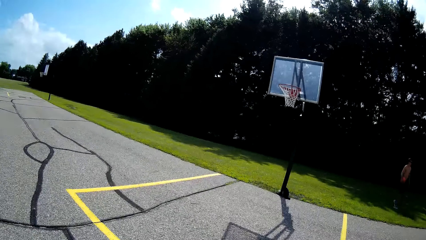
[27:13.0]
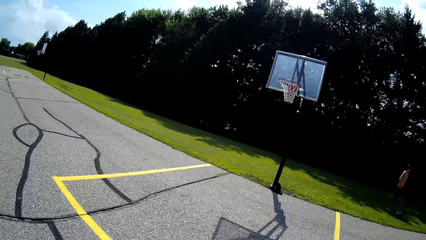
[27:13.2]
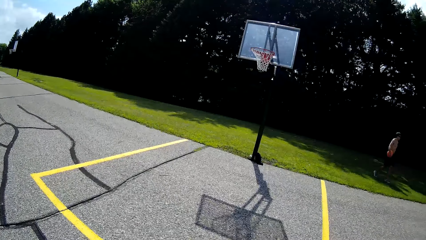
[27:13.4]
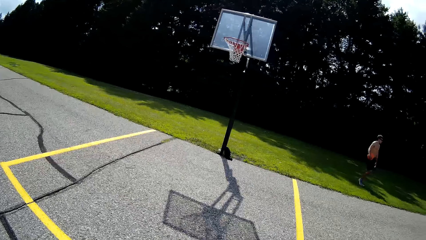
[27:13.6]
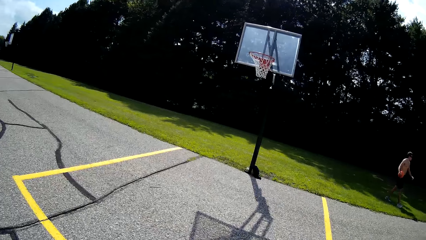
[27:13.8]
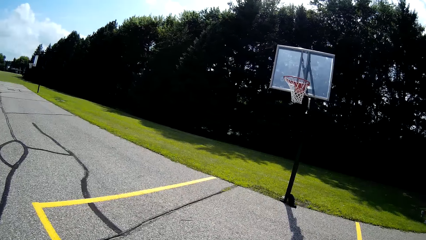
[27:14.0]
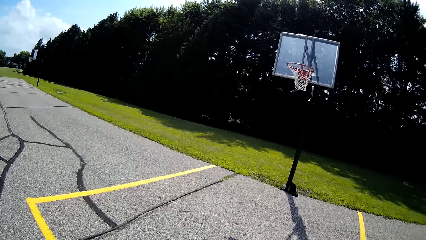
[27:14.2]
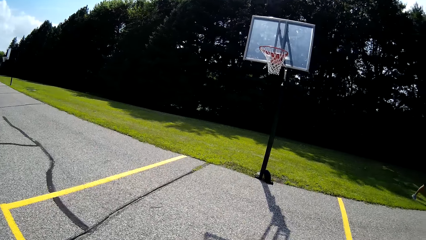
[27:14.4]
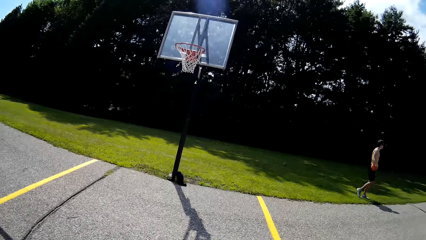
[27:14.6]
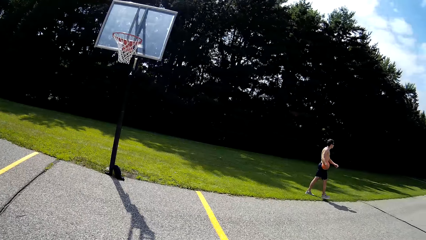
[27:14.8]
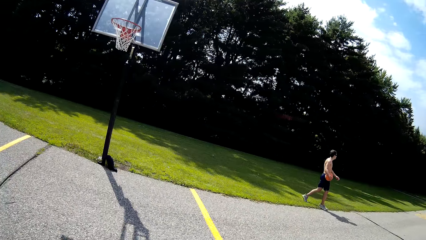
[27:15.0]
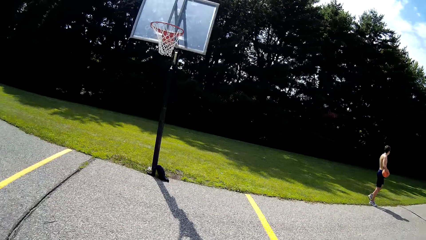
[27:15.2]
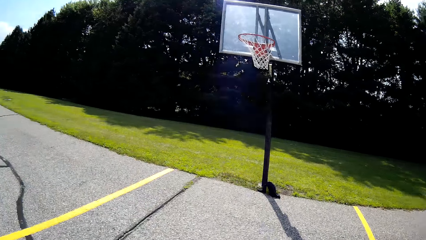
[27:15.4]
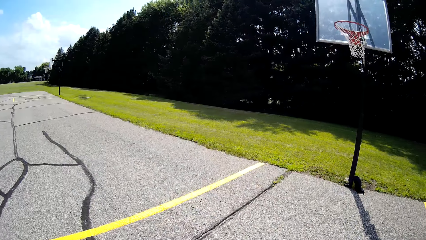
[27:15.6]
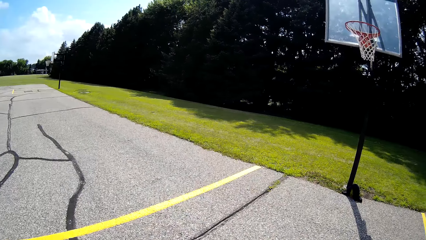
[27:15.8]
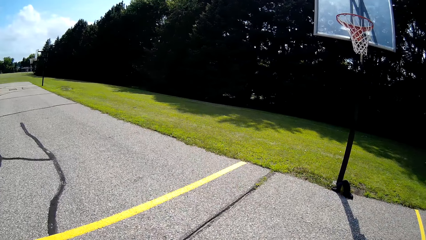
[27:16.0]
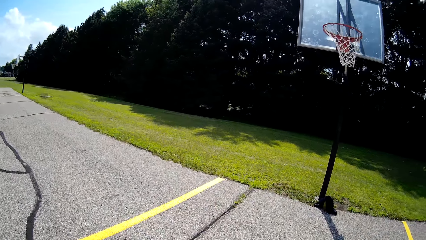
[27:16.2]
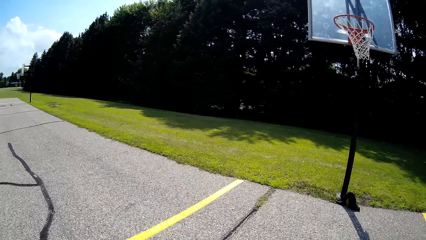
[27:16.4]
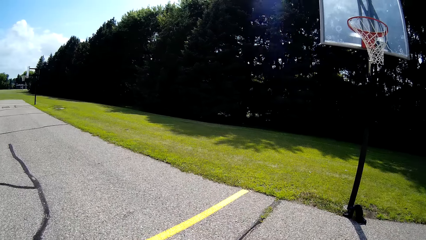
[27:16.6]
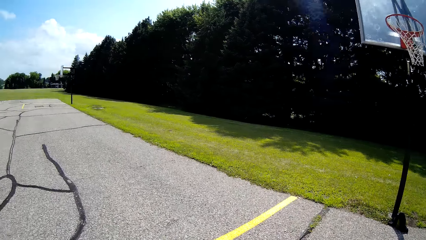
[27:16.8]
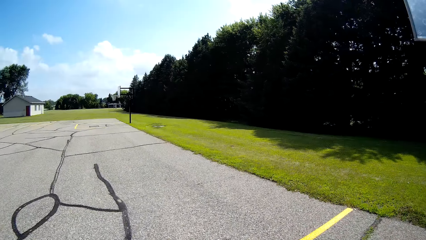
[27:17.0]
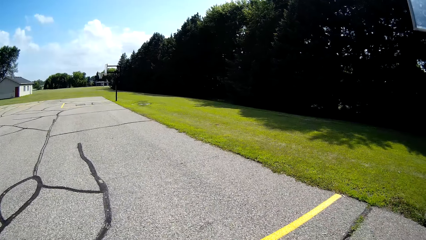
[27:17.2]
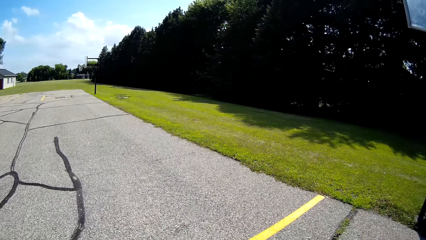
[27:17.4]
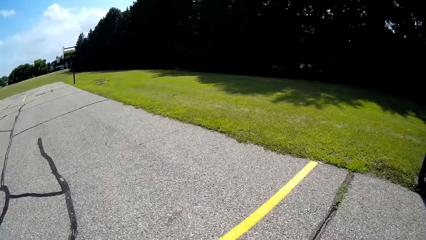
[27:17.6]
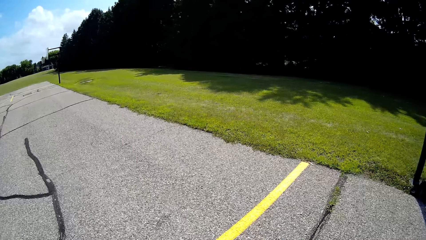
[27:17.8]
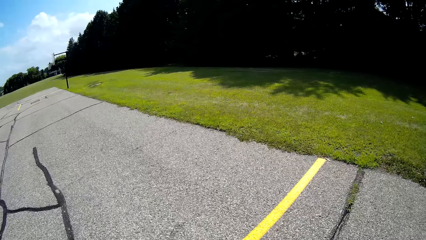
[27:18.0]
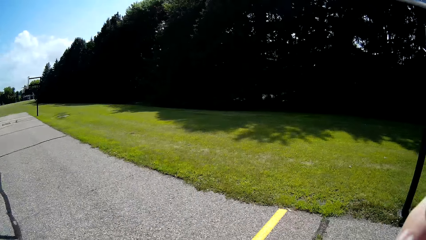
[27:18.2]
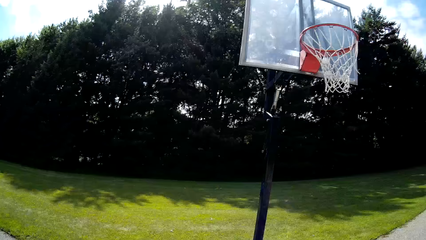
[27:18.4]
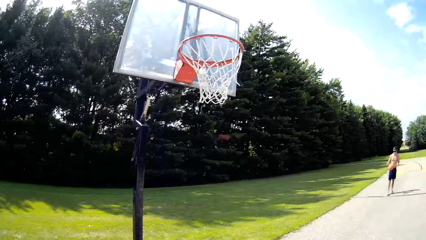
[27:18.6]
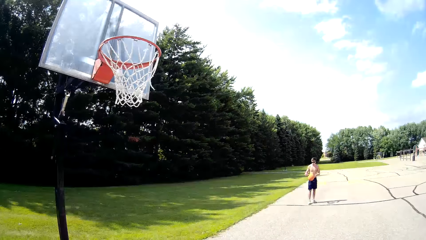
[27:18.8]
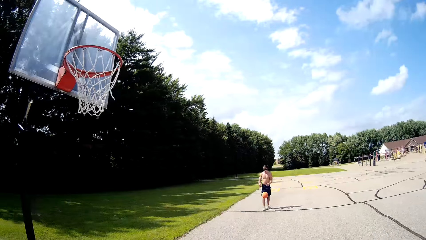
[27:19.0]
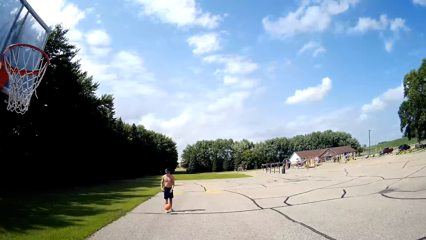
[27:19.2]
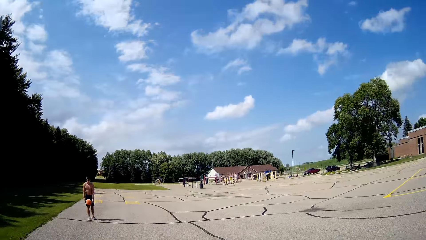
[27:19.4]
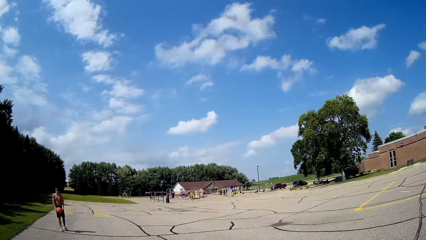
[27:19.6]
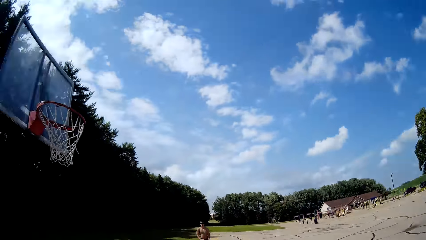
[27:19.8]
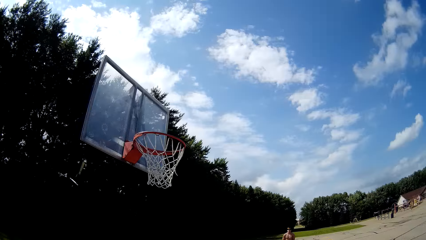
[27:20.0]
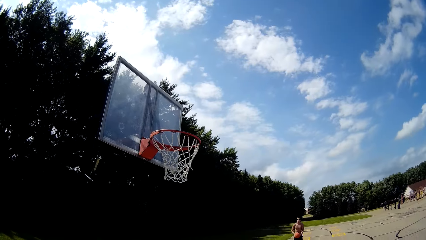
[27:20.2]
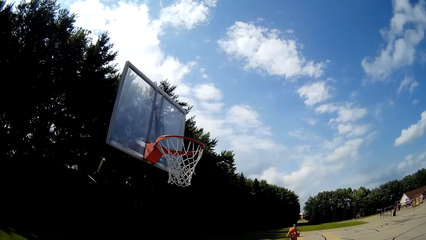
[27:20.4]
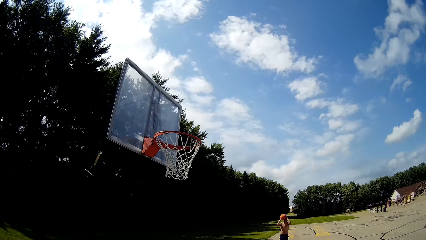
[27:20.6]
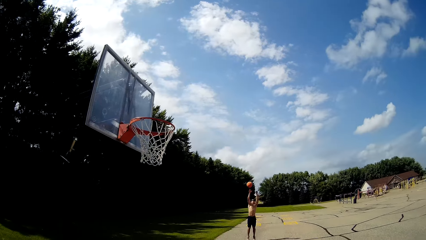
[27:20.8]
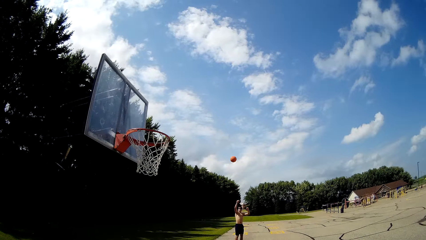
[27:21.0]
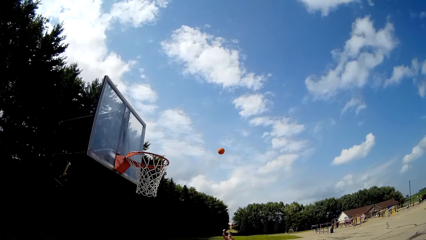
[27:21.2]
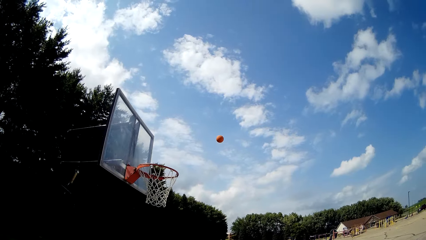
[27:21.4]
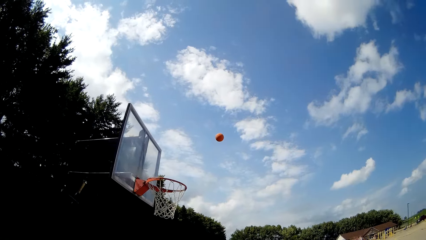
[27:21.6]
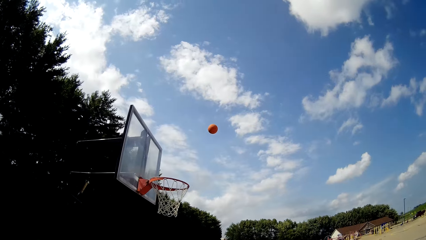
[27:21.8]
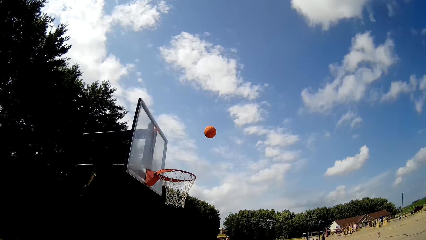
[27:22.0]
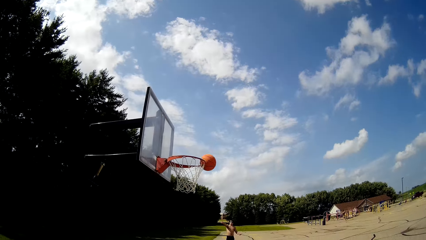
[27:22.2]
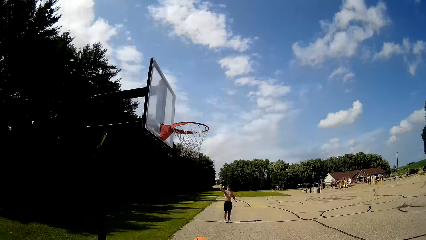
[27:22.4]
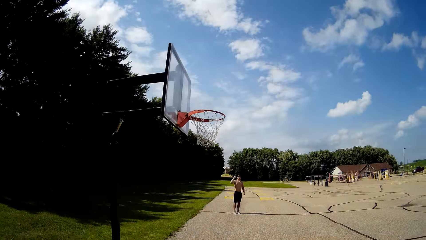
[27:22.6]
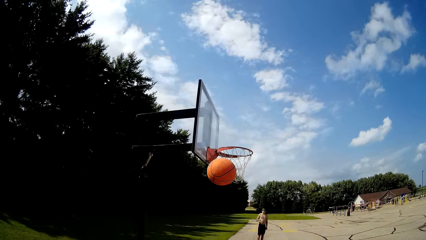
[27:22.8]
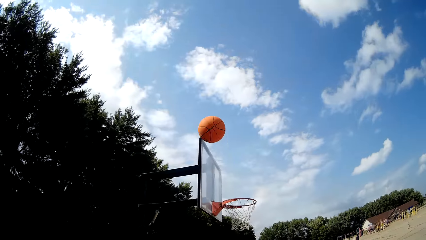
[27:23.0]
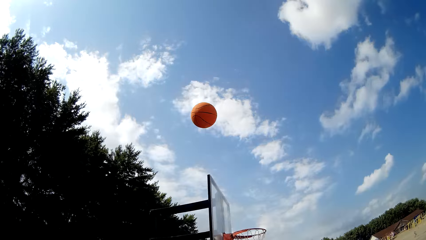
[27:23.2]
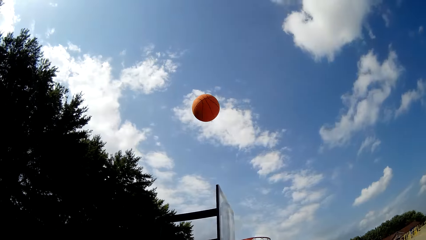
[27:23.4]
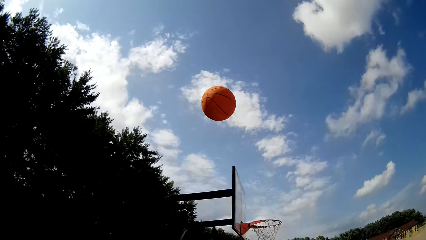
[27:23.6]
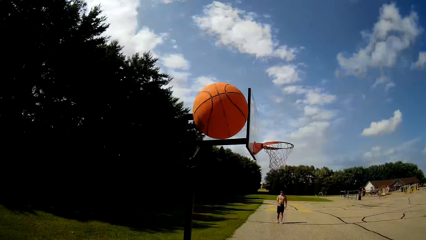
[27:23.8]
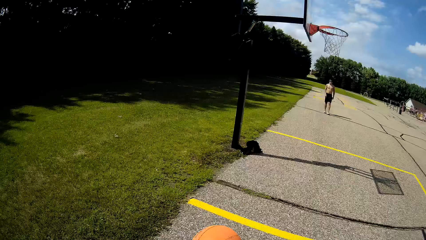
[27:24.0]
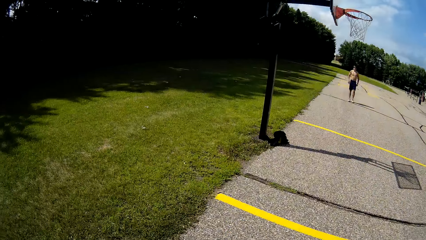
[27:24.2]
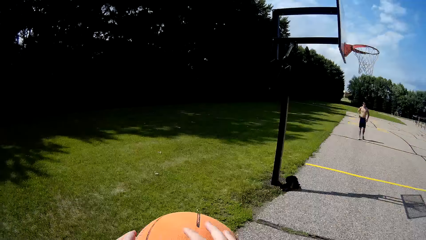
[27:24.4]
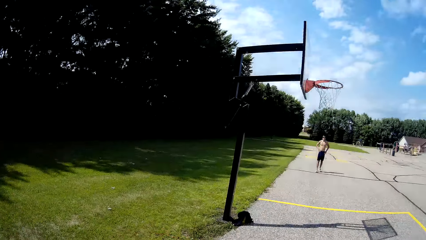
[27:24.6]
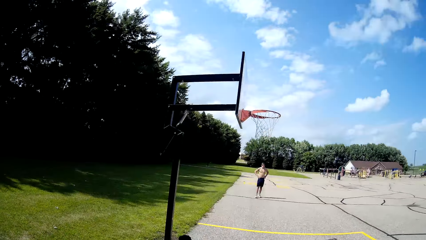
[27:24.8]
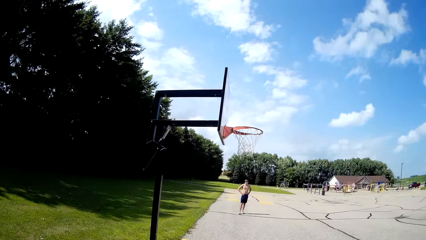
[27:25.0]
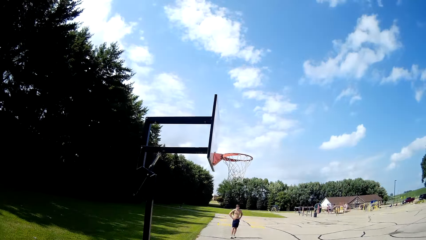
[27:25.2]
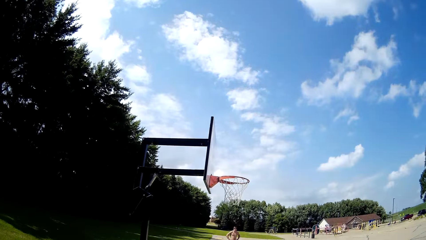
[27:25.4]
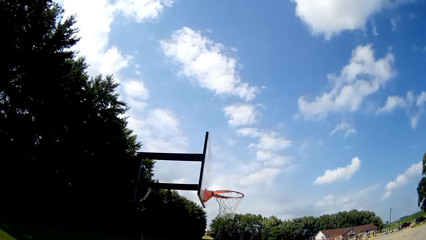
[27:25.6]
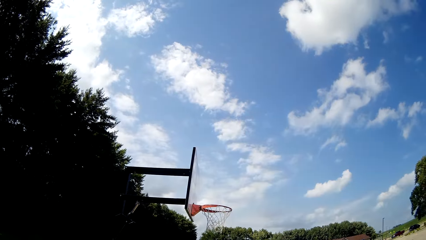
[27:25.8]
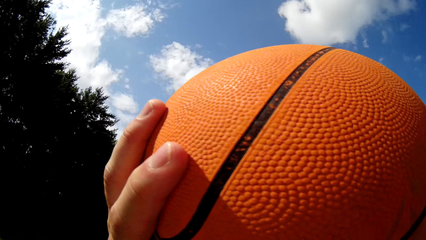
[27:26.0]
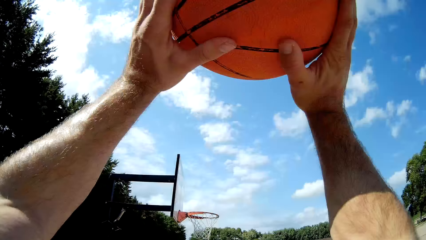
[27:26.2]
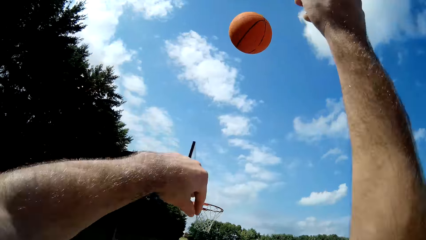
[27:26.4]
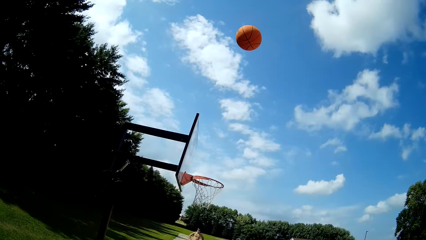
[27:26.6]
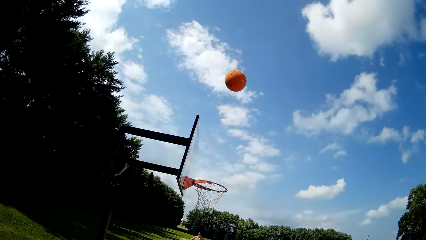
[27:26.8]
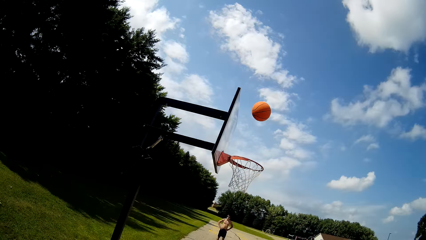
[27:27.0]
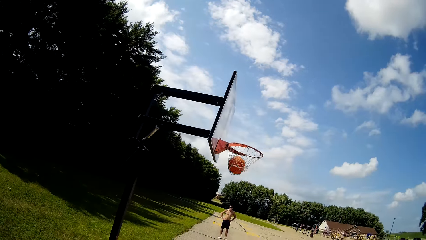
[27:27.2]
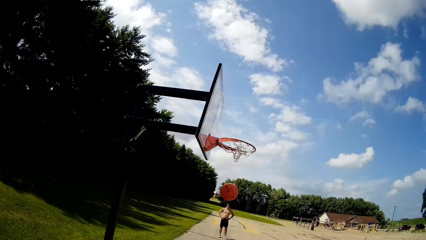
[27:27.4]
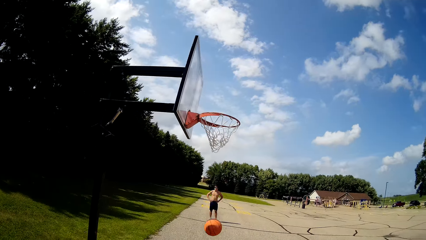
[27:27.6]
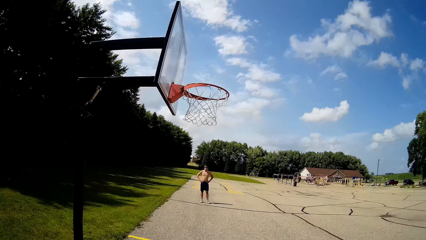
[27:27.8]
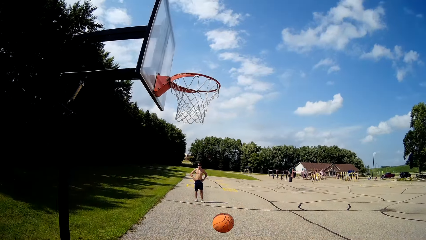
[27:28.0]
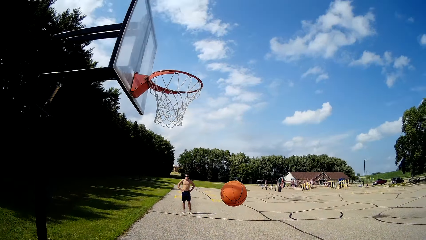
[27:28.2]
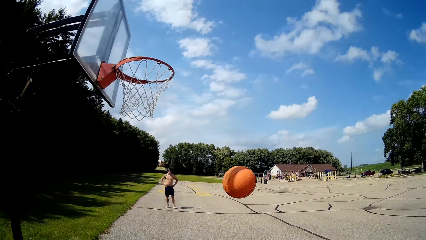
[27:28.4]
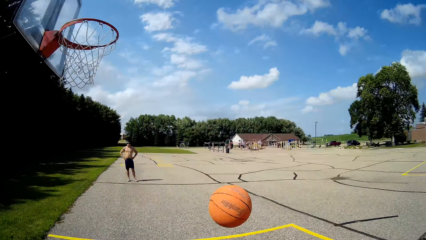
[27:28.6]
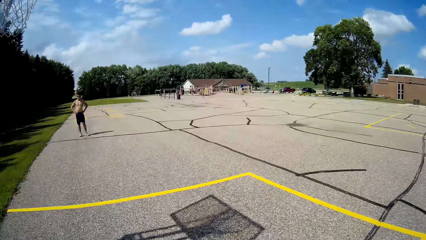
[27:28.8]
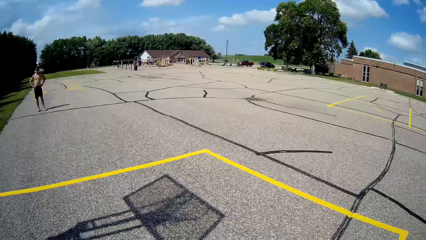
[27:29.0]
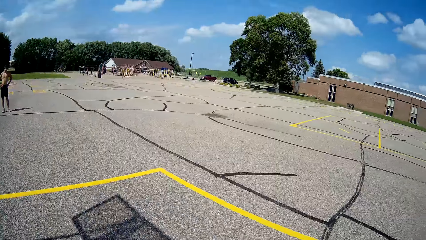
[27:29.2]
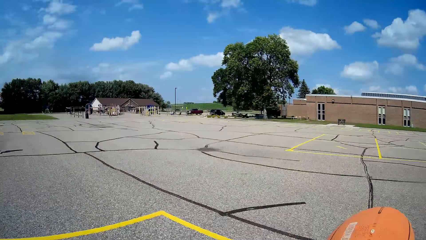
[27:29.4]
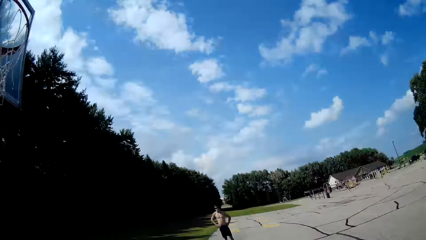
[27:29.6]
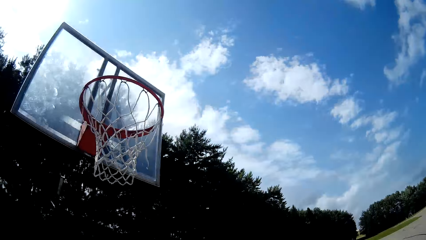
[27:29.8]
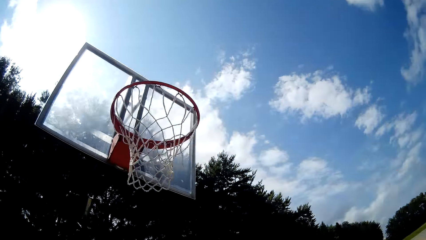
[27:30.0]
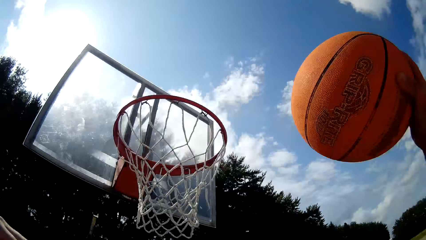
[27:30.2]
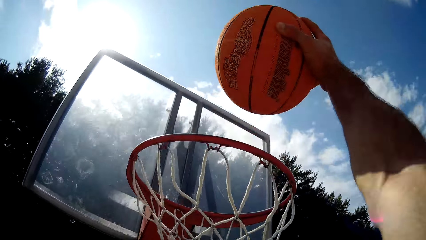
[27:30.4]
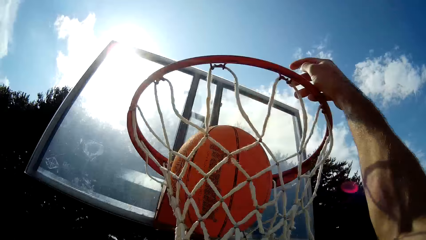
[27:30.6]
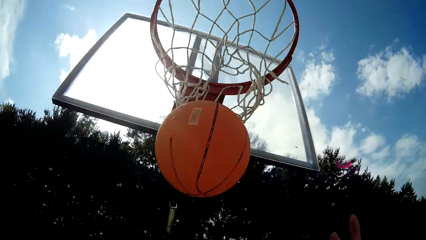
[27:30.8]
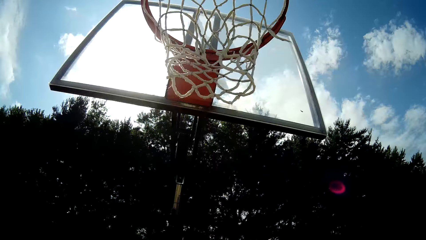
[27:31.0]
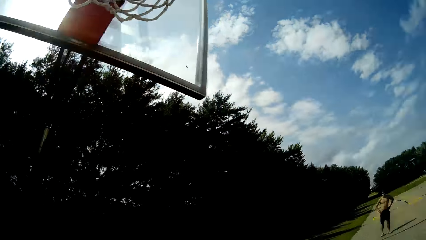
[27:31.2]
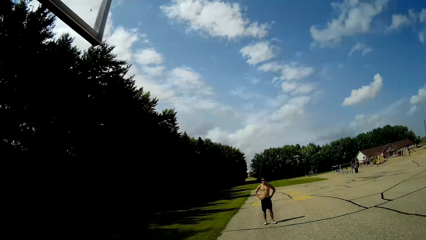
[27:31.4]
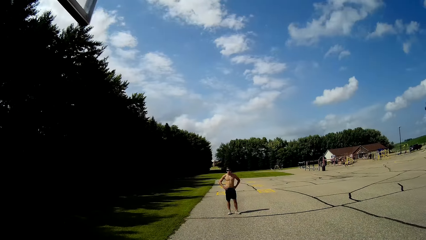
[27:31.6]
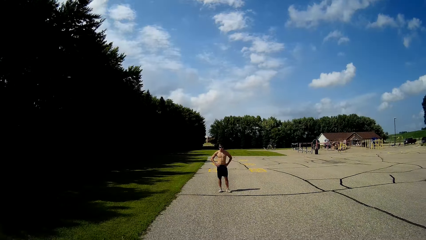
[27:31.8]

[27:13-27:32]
A man walks with the ball in his hand. The man walks in the field. The man dribbles the ball, taps the ball on the ground and throws the ball. The camera wearer picks up the ball, catches the ball and throws the ball. They pick up the ball, throw the ball inside the basket and put the ball in the basket cup.
